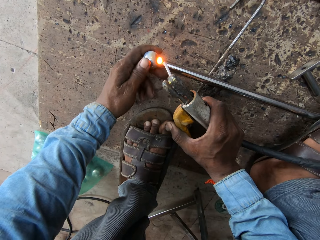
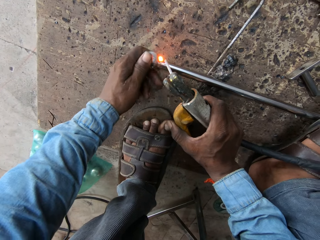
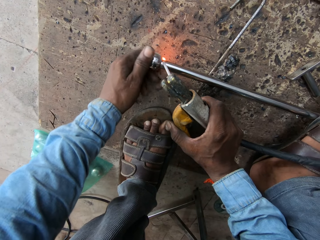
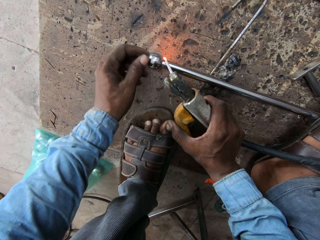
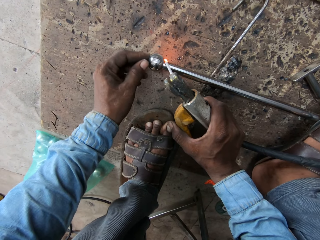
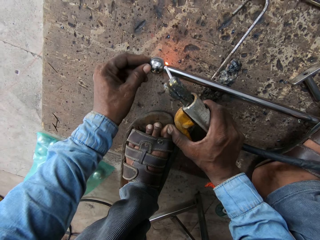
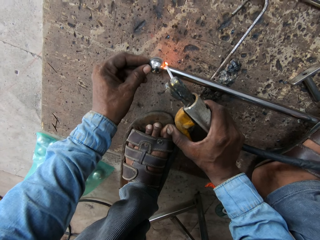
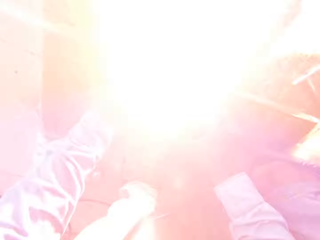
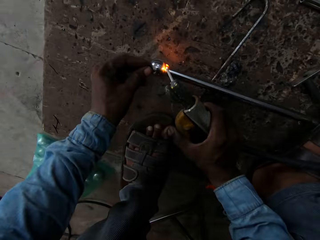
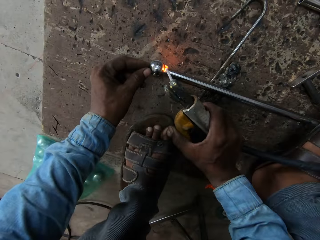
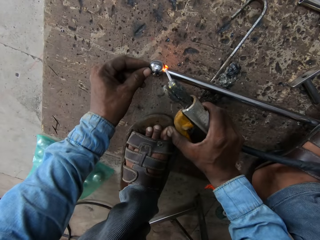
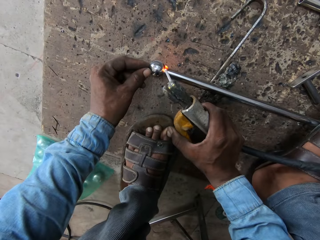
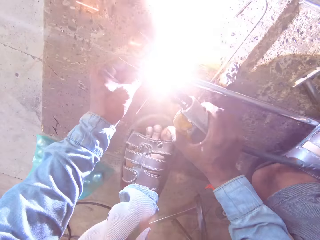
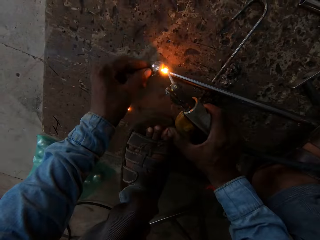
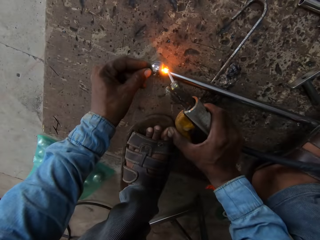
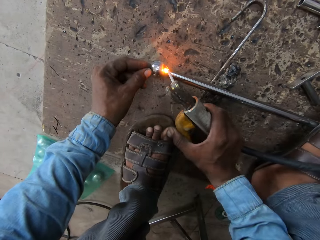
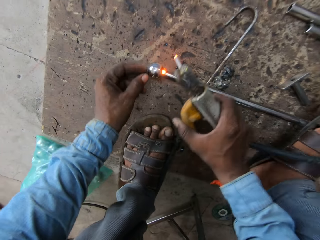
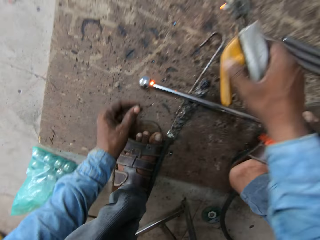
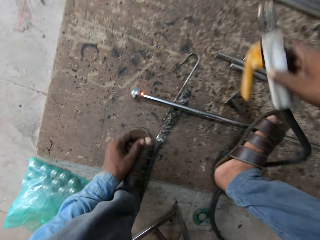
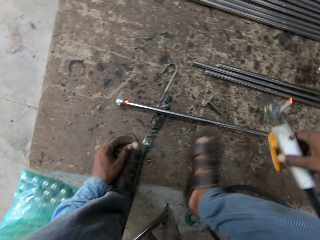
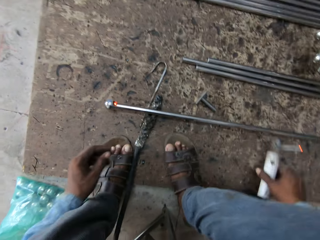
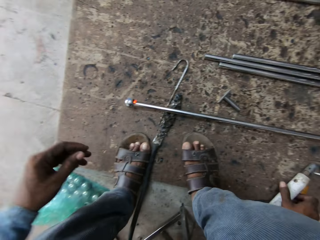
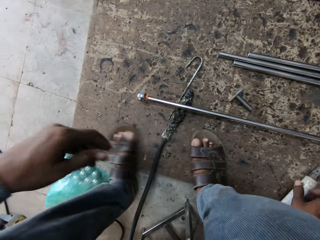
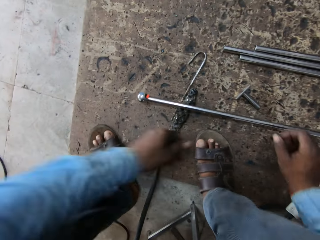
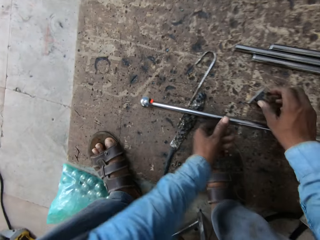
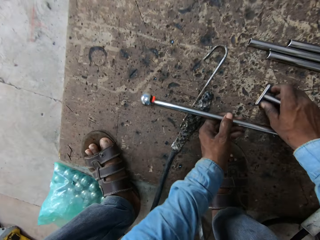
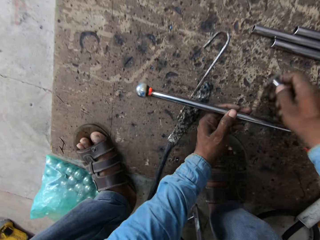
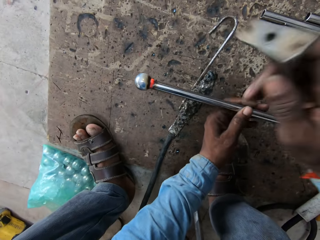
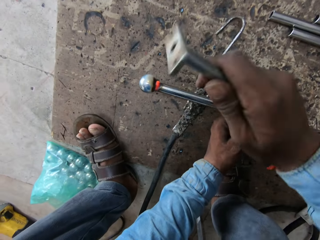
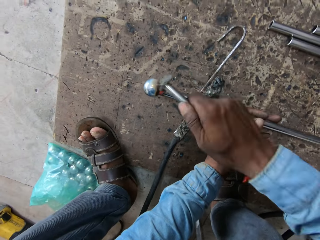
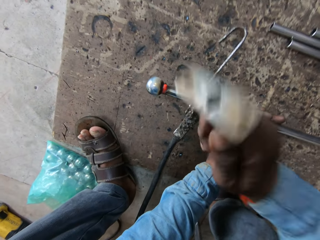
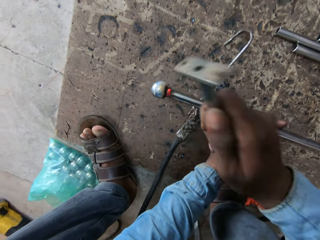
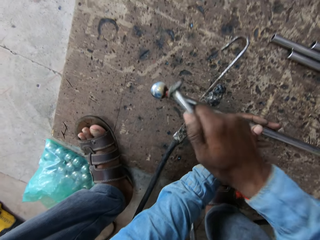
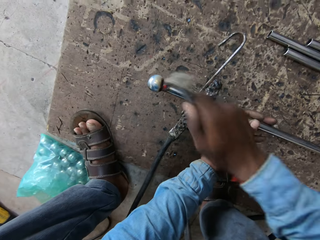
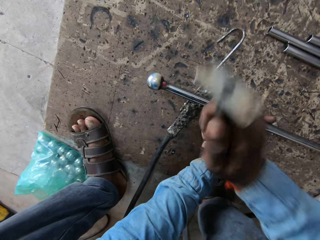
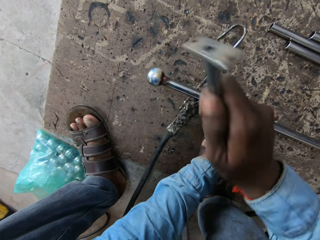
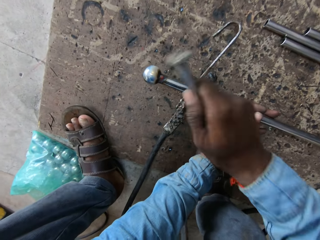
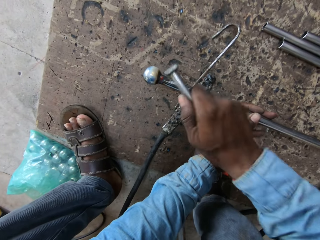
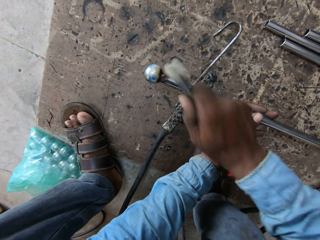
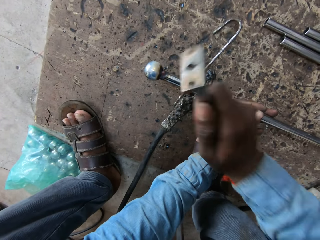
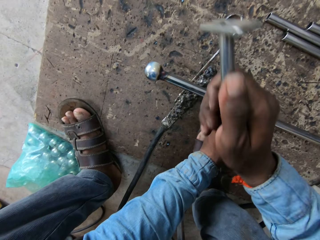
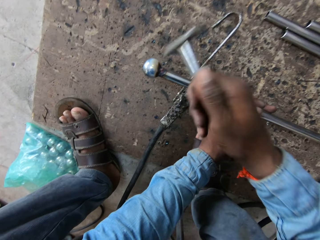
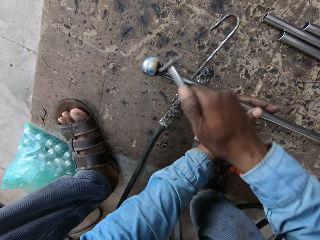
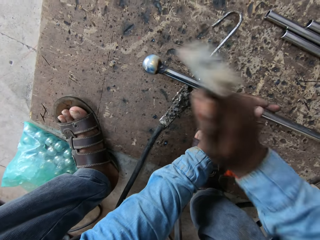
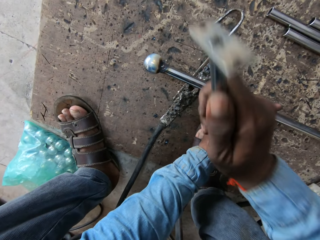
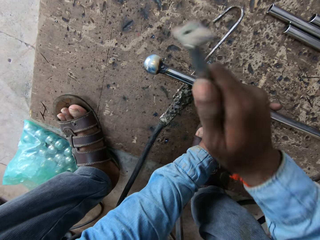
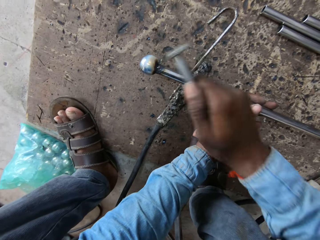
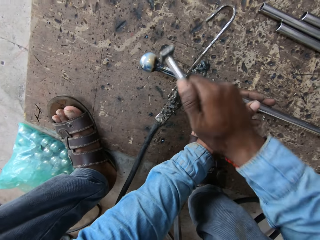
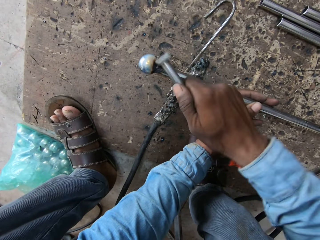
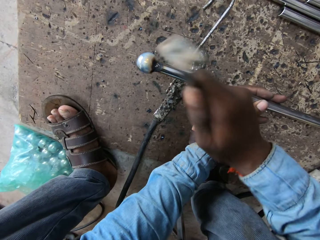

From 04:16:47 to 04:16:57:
The camera wearer puts the welder down. They pick the metal or iron rod. They hit the iron rod with something.

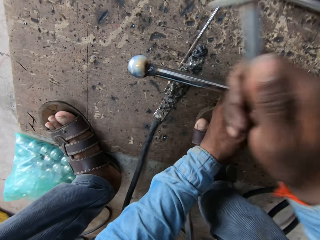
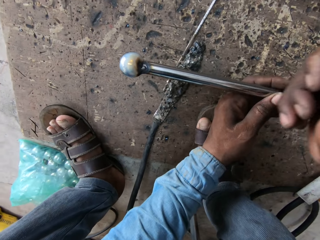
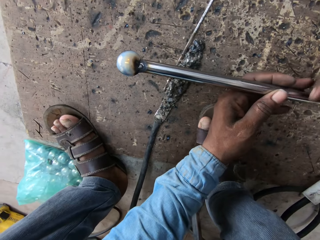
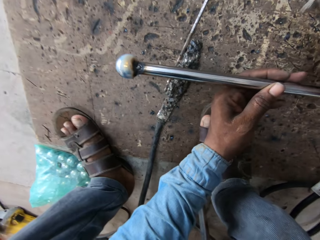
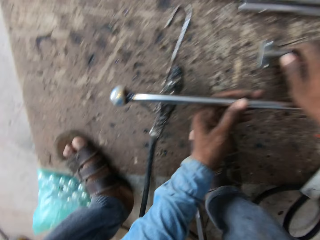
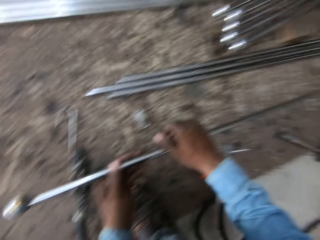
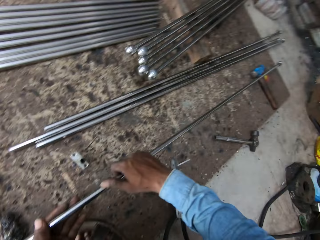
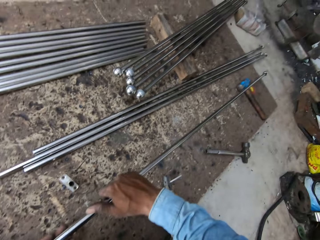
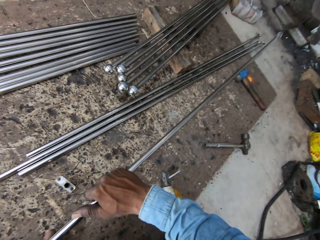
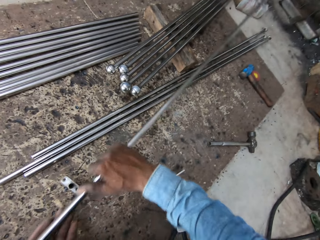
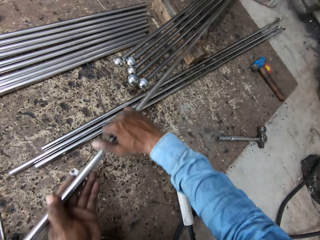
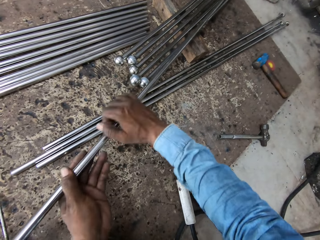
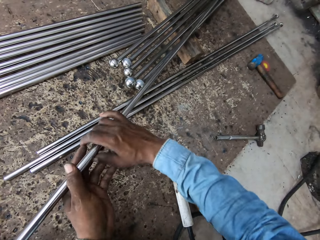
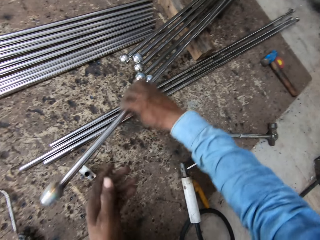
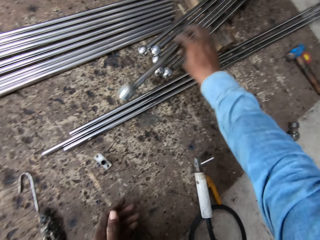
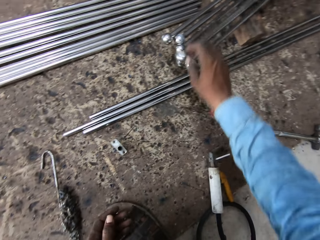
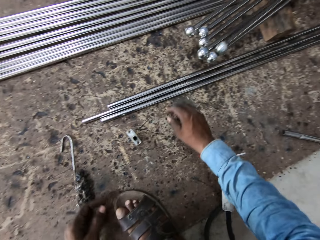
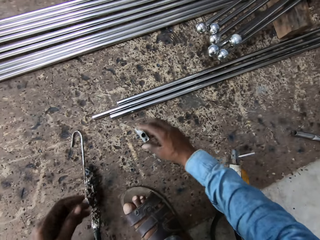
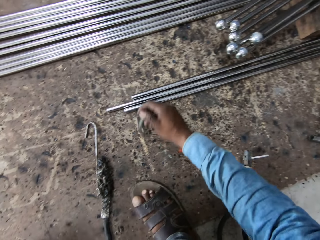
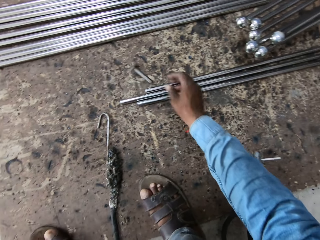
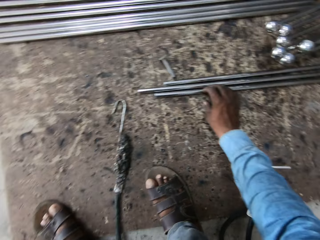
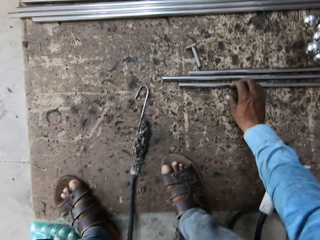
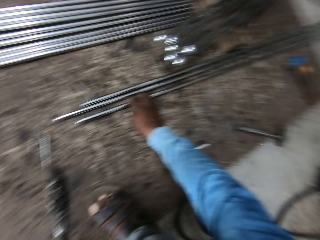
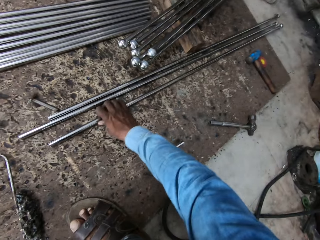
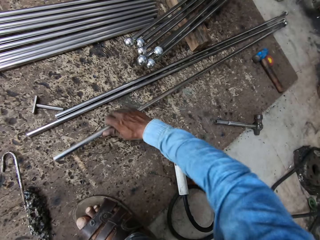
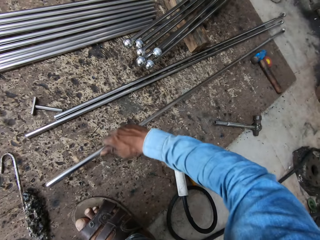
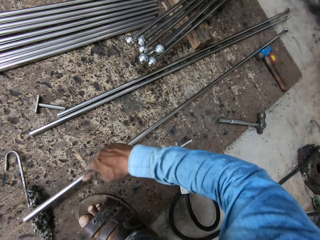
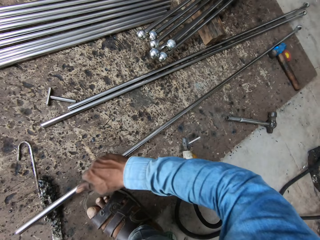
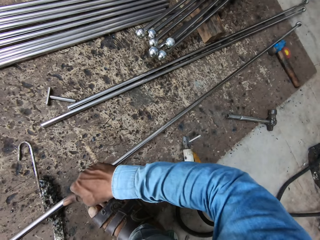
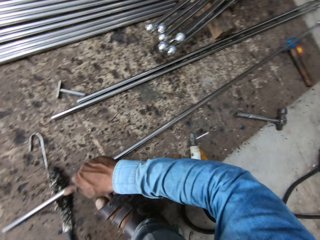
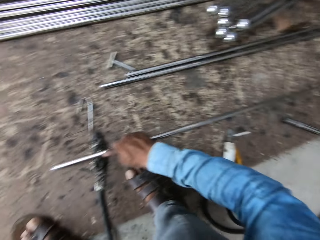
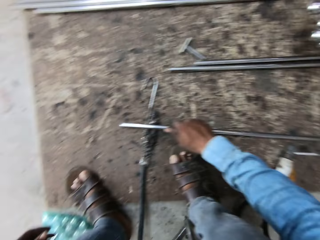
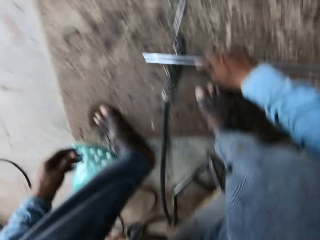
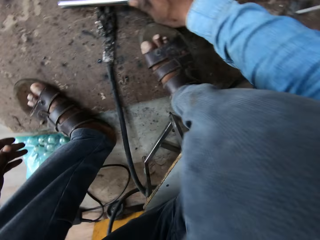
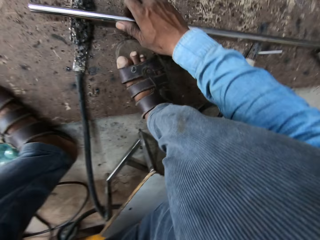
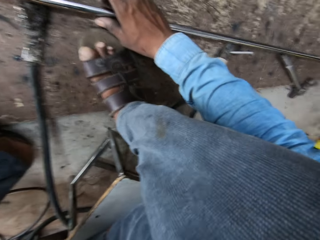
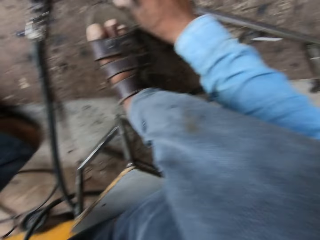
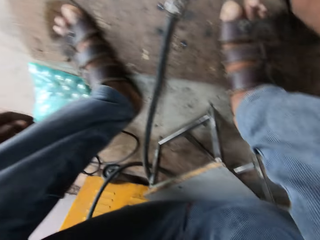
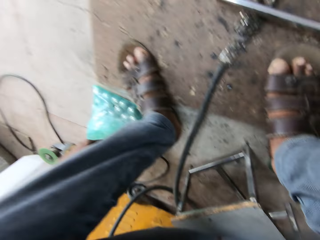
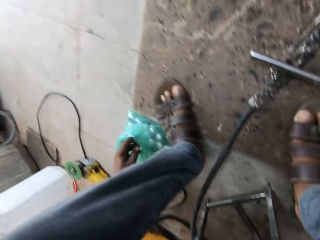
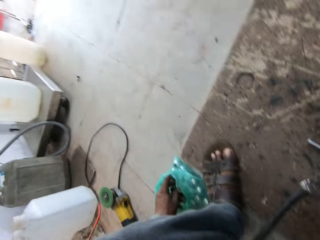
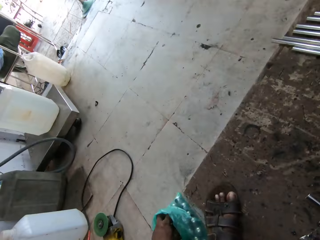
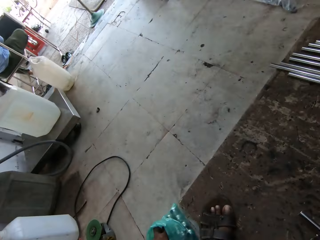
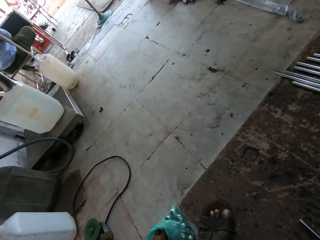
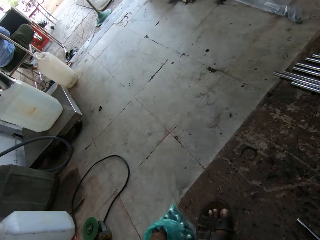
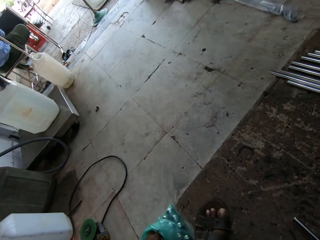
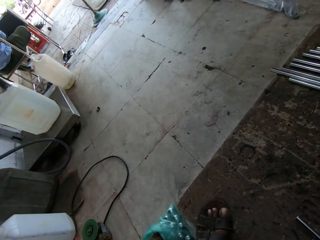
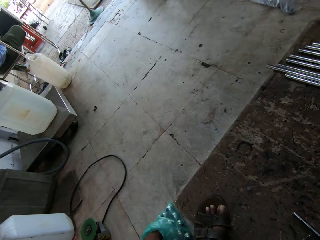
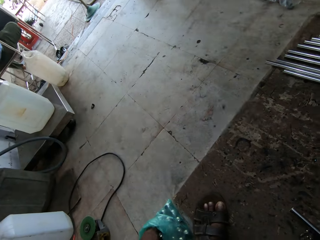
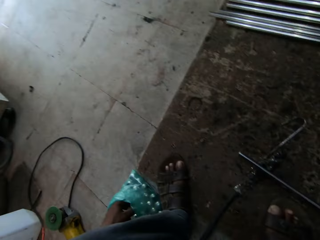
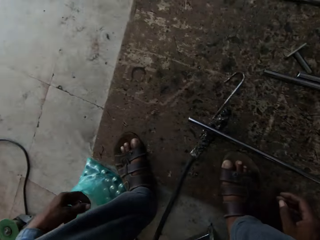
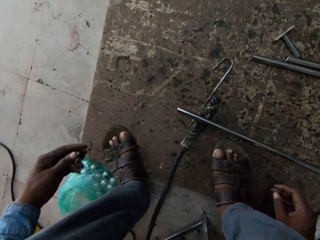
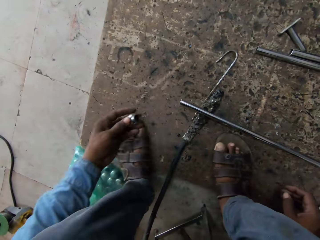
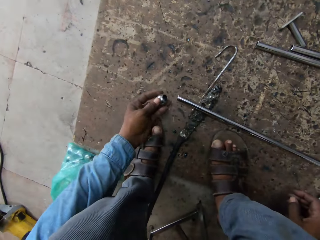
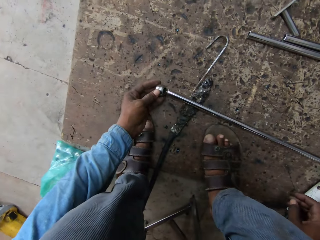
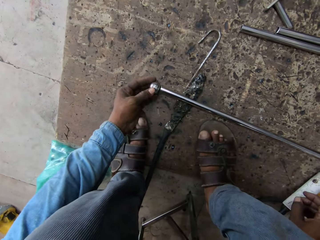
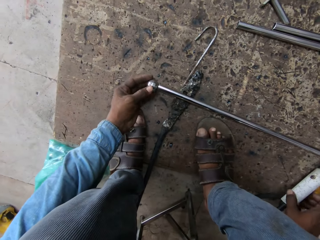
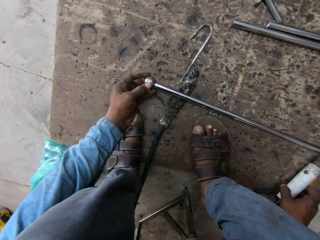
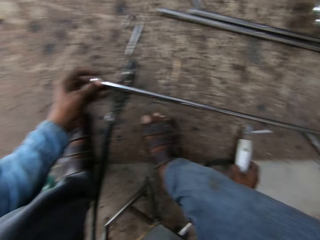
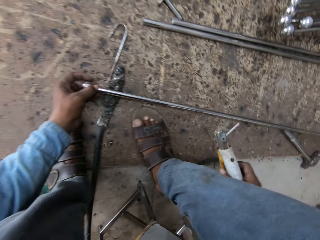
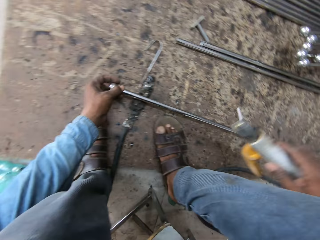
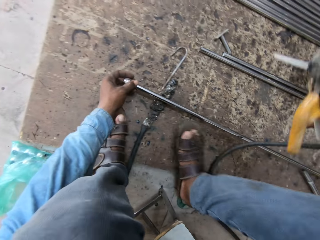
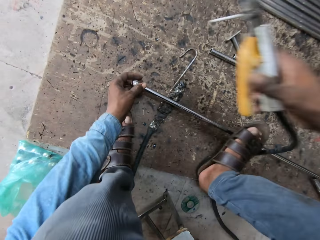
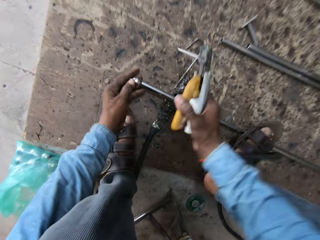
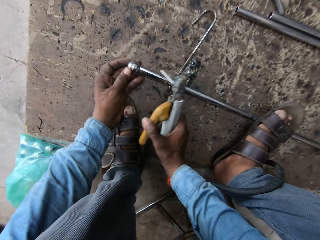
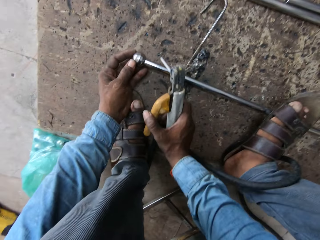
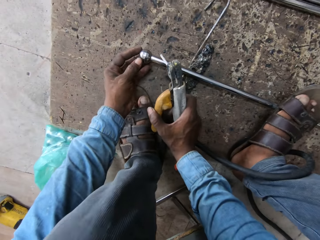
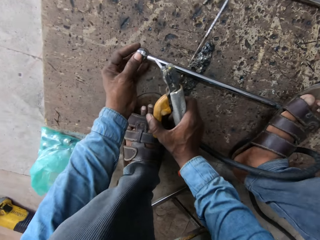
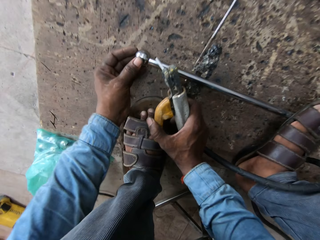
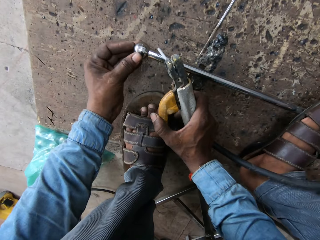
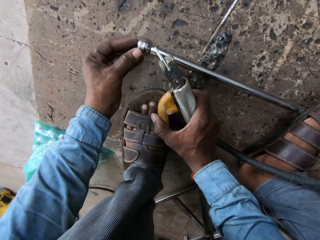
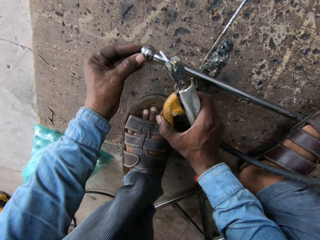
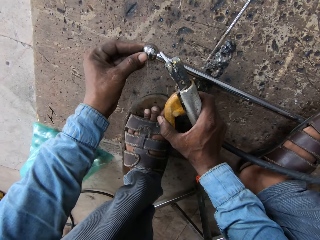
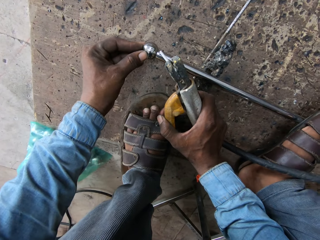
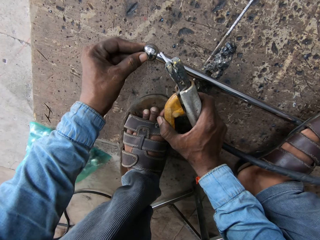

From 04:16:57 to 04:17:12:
The camera wearer puts back the iron rod or metal. They move the metal. They throw the metal. They take another iron rod. They look around. They put a ball in the tip of the iron rod. They weld the iron rod.
